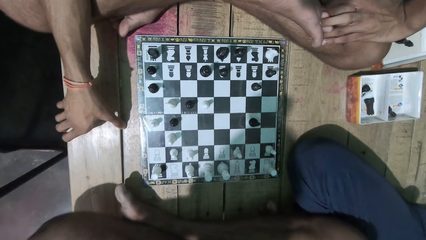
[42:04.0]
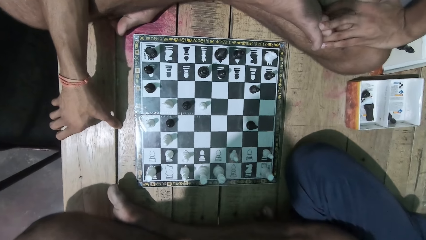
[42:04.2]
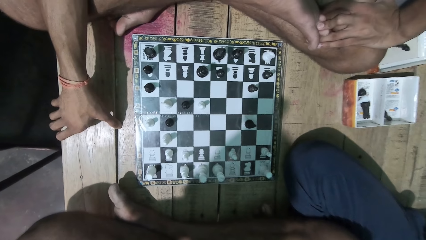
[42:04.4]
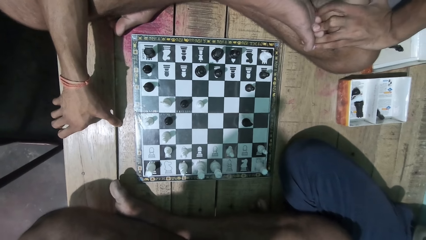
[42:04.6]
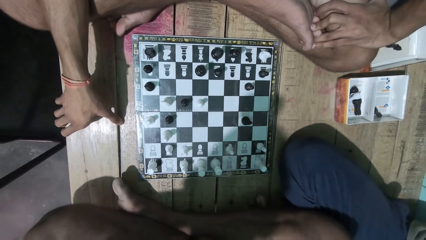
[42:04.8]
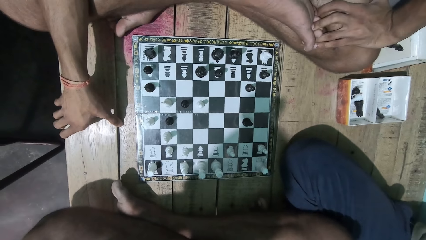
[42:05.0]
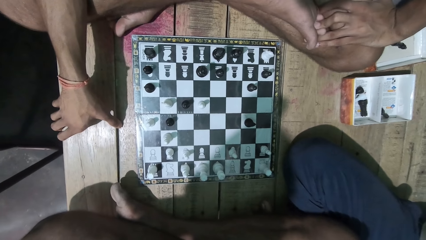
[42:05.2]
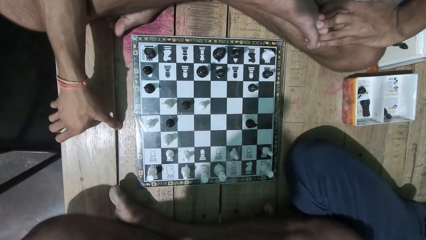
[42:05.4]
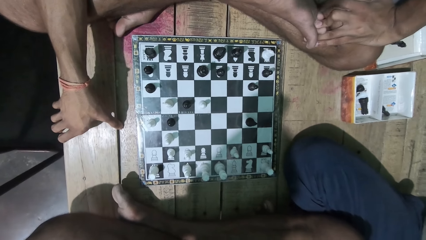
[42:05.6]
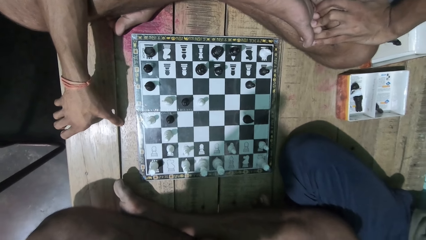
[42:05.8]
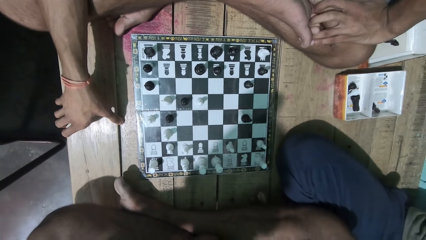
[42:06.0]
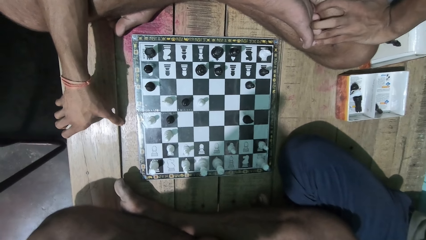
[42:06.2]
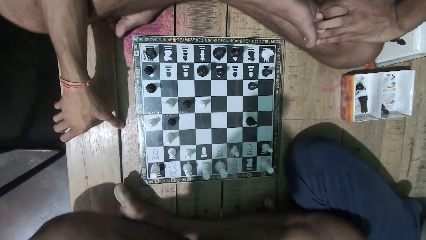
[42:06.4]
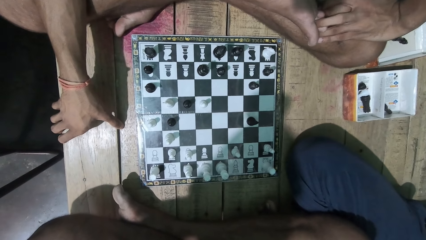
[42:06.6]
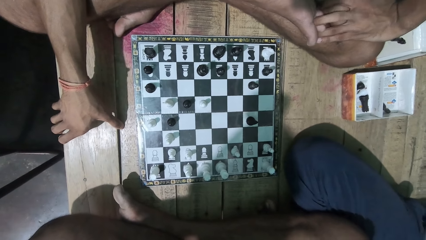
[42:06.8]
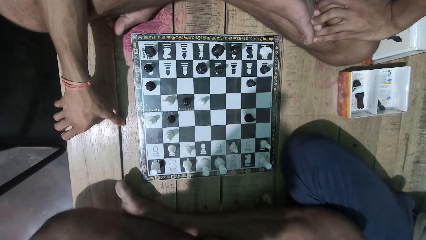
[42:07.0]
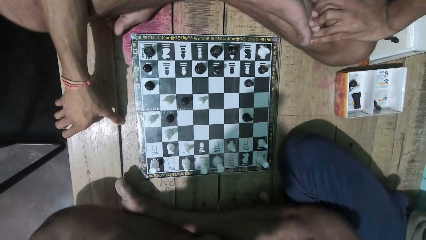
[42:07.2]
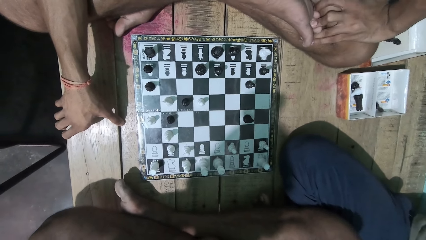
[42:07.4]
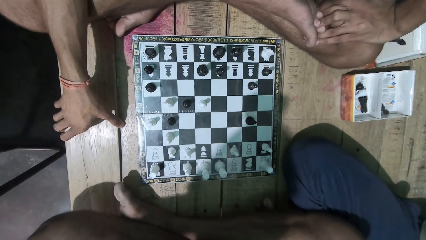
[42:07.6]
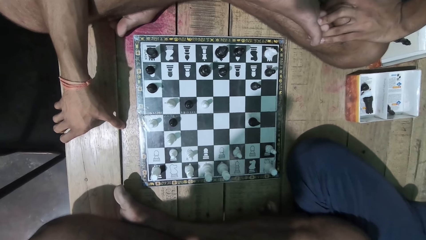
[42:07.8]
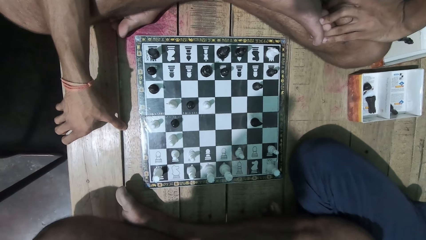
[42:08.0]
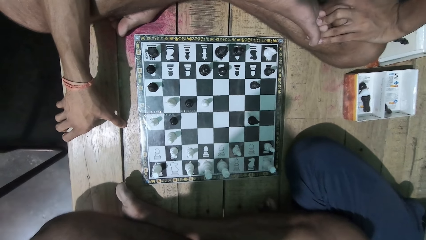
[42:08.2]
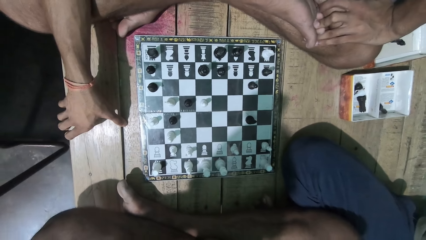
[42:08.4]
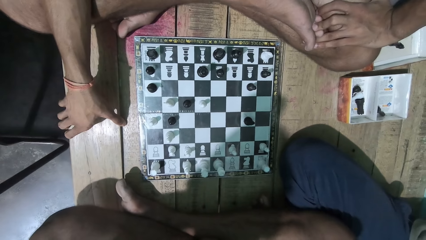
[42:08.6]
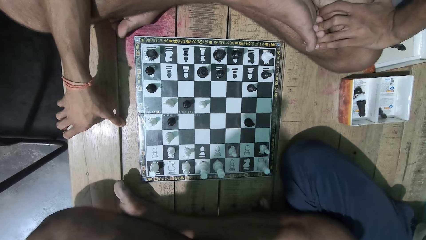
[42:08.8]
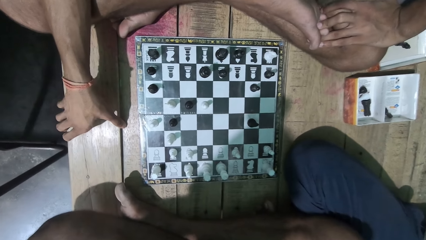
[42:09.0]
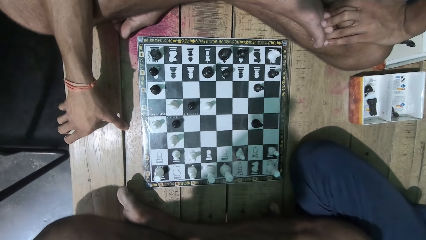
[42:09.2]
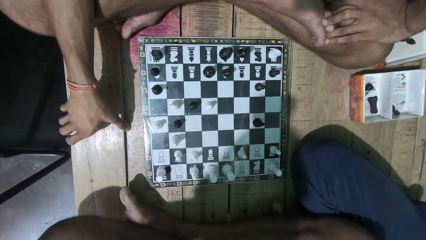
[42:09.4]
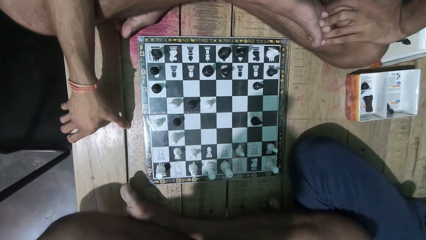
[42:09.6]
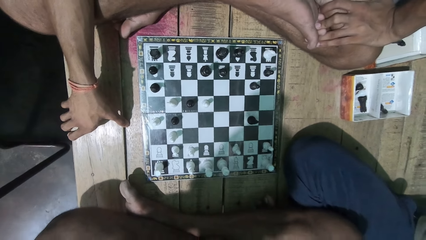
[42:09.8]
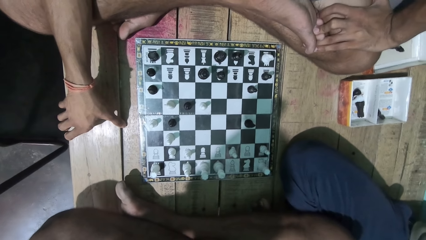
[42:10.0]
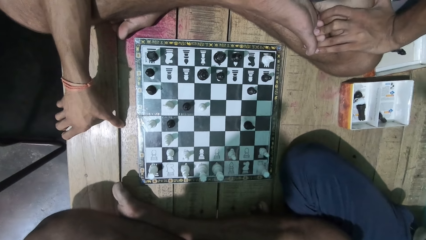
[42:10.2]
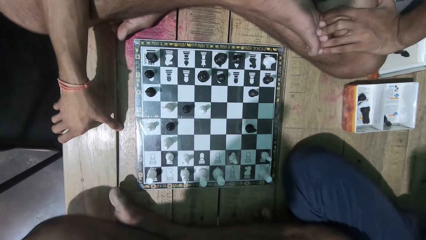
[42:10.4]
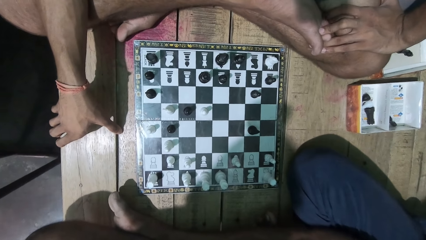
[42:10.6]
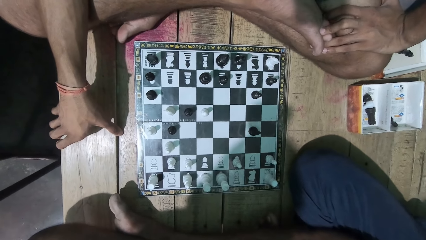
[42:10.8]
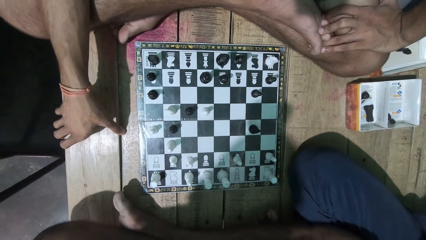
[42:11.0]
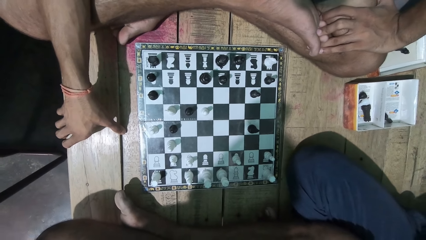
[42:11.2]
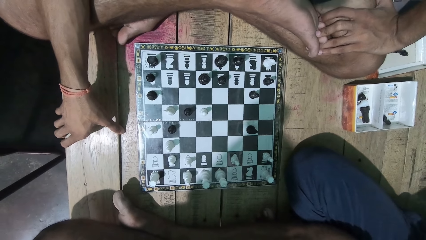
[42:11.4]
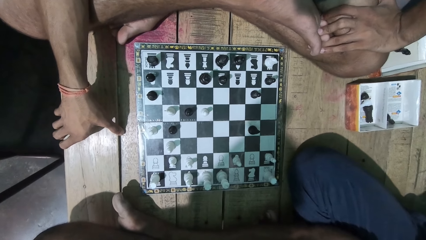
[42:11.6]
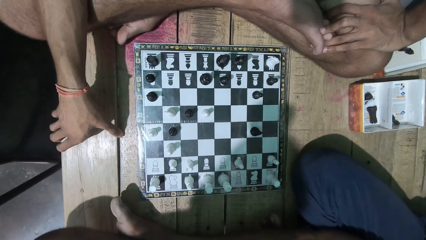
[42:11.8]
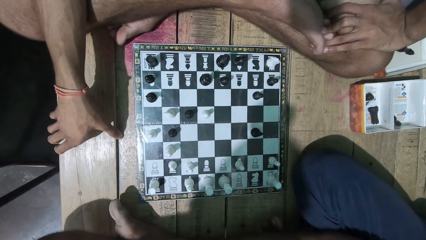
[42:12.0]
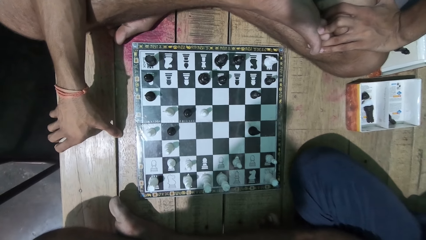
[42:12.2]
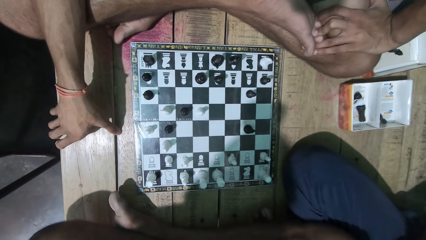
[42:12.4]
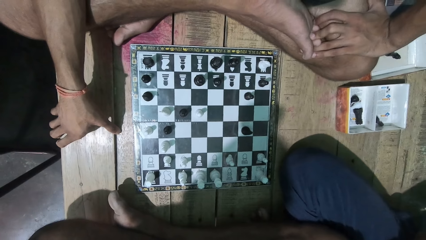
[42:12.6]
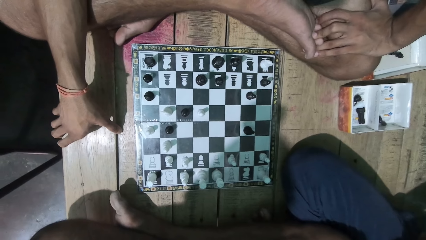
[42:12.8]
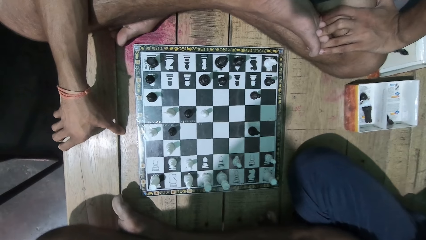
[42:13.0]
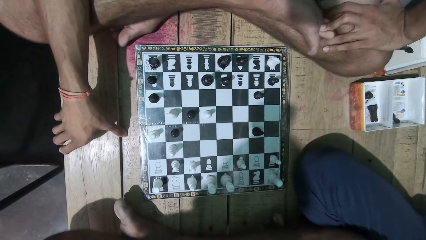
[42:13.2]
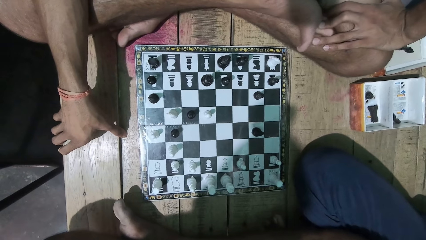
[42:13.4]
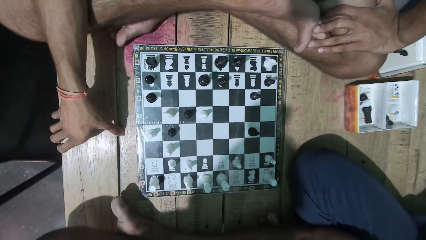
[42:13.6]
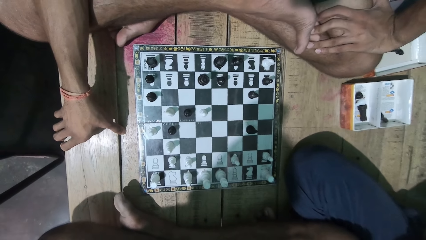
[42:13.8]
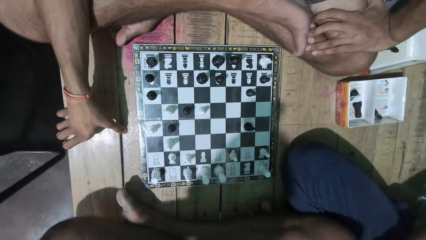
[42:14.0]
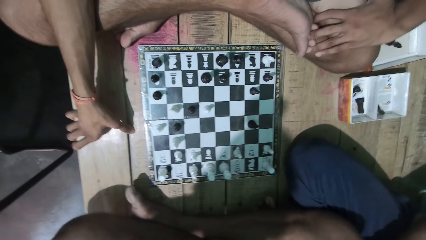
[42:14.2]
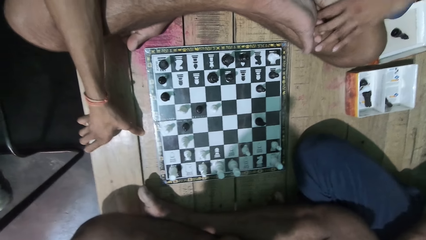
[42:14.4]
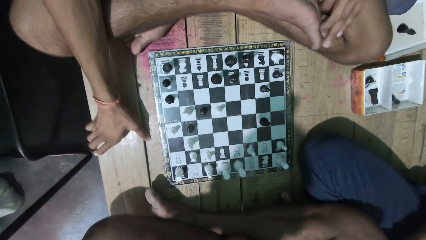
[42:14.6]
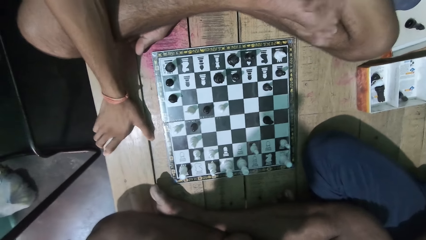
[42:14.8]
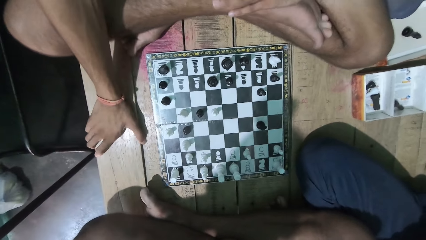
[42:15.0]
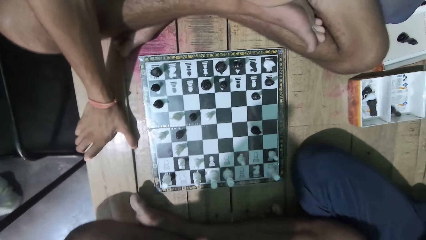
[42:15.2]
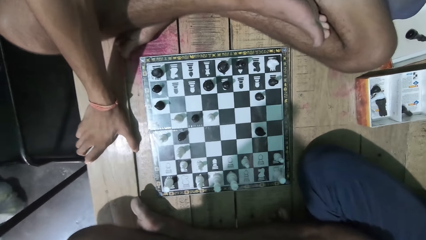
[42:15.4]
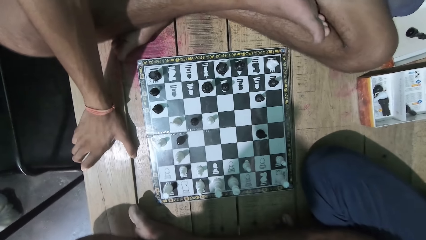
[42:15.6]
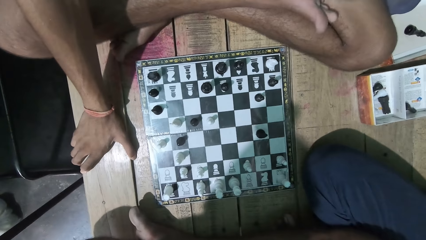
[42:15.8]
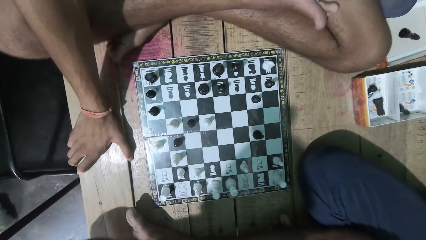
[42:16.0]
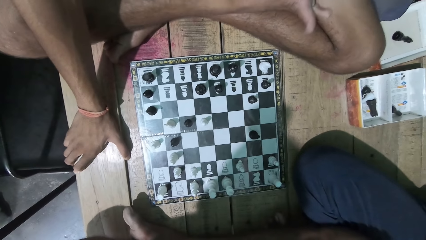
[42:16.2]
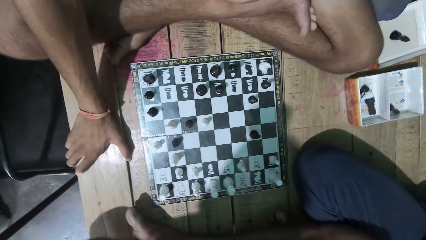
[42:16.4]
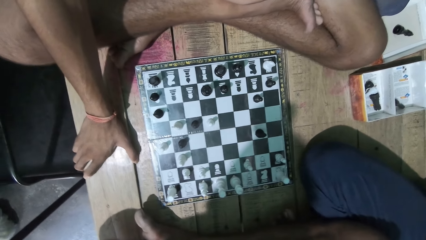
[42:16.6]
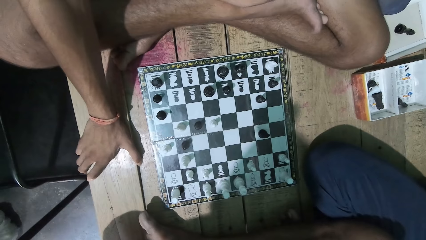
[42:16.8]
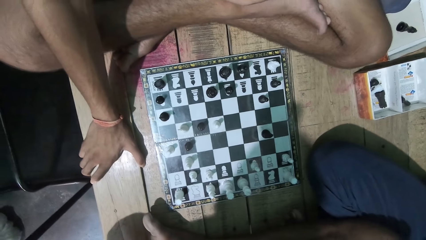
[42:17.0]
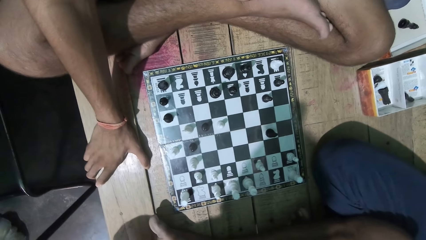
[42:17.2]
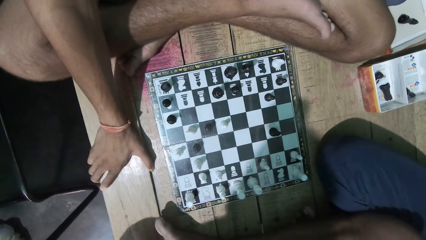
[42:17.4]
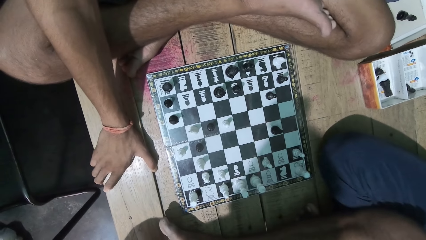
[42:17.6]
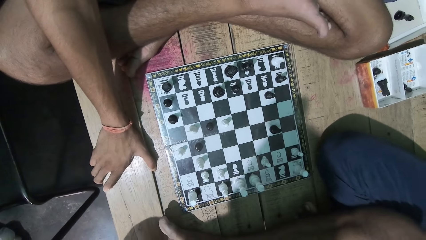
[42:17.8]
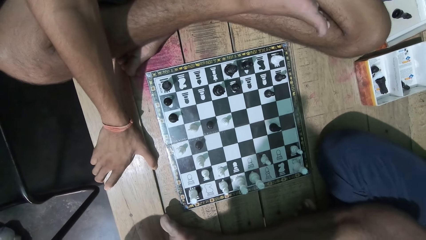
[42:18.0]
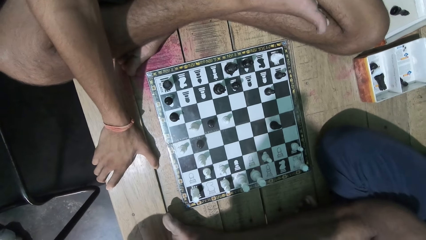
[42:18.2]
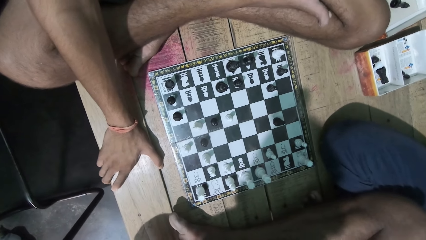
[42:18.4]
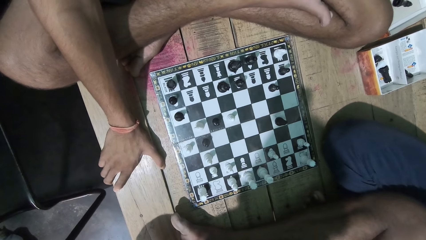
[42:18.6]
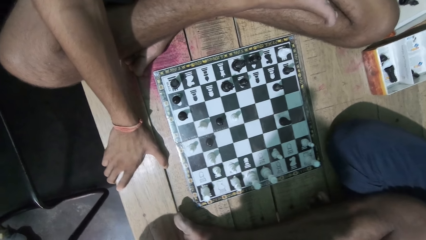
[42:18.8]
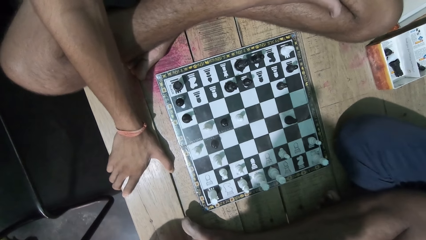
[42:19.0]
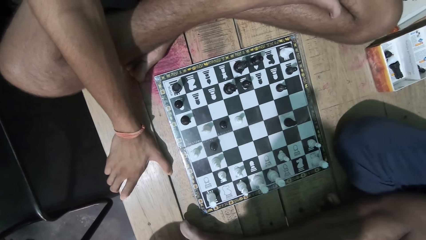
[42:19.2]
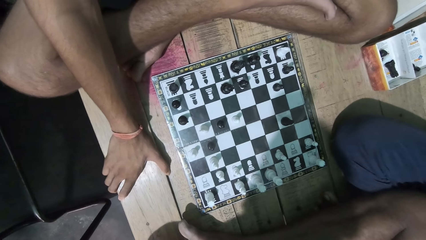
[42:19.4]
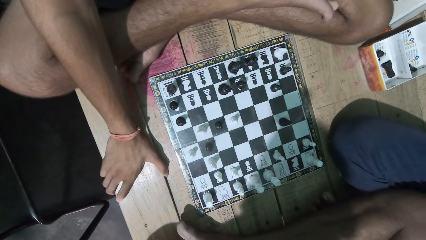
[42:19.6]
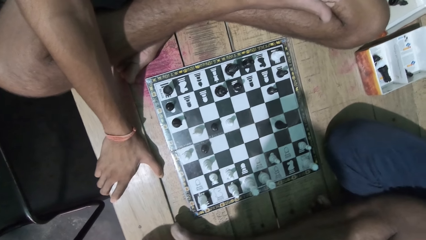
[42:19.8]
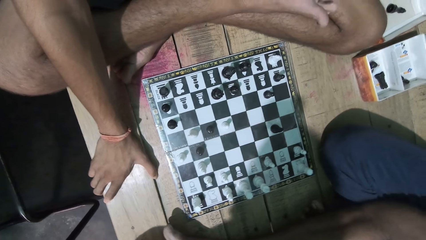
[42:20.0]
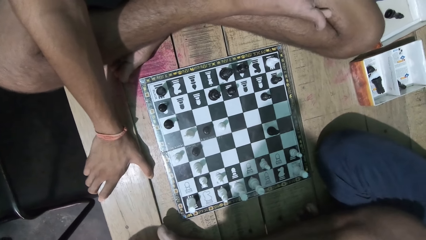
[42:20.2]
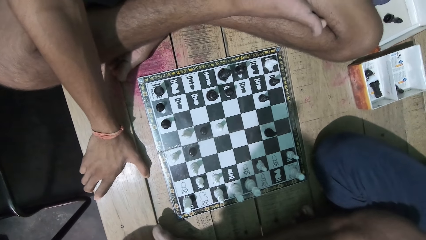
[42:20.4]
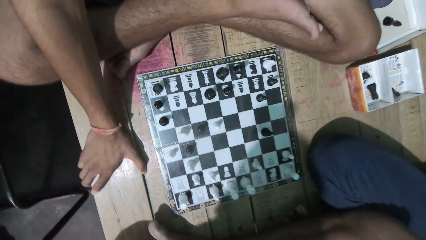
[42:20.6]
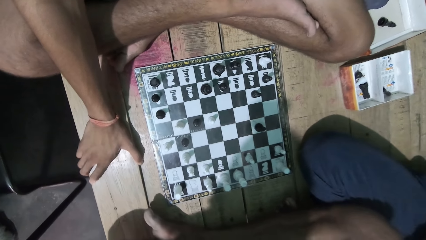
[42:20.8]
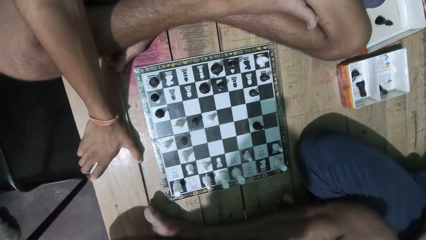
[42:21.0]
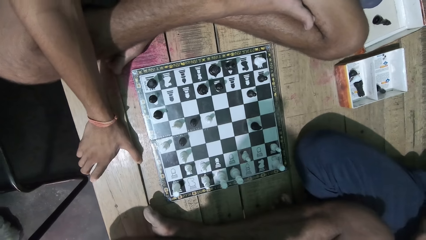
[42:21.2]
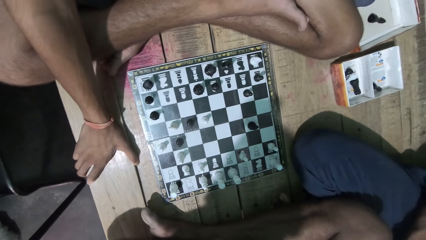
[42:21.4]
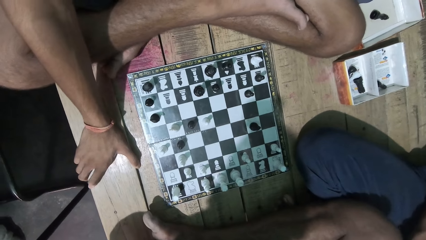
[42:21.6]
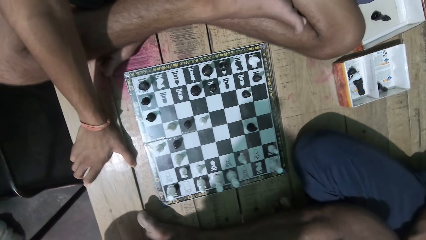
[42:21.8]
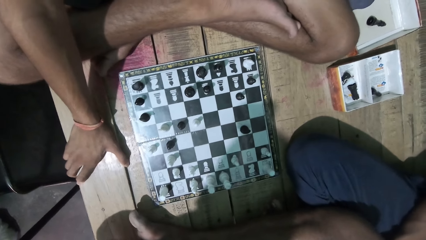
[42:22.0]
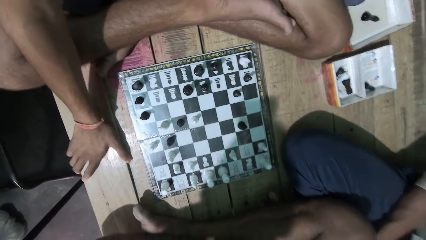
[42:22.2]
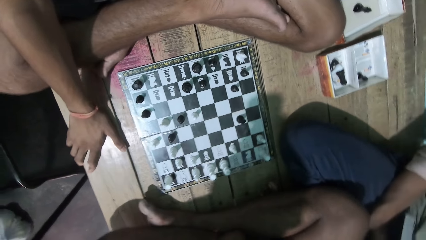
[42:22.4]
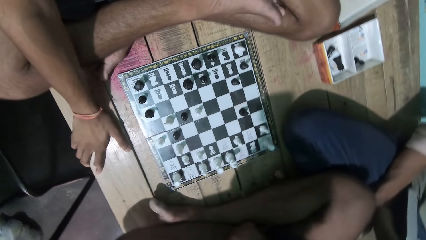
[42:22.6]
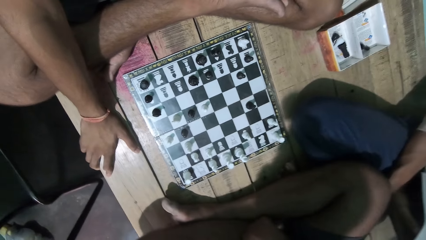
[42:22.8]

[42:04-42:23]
The camera wearer looks at the game with a man. The man moves his leg figures.
